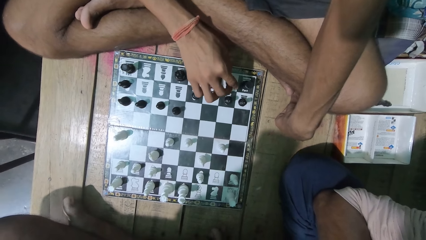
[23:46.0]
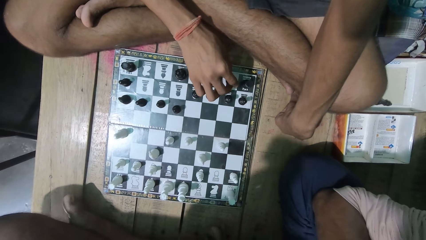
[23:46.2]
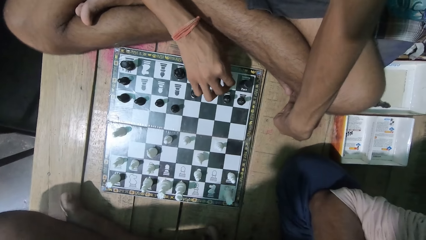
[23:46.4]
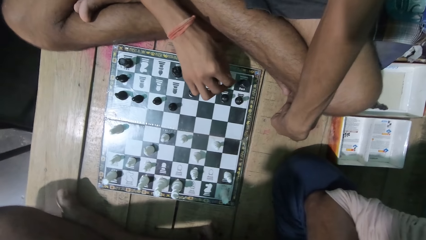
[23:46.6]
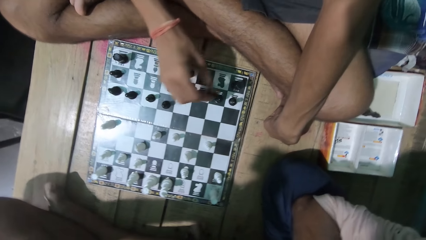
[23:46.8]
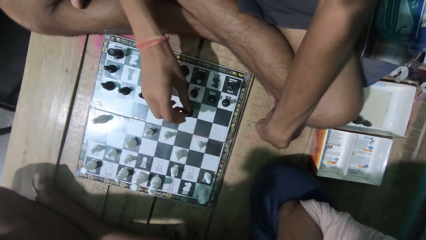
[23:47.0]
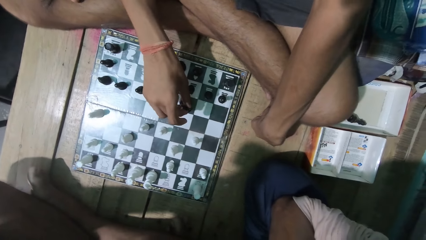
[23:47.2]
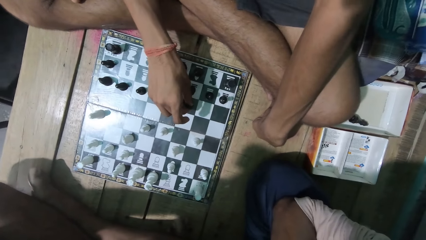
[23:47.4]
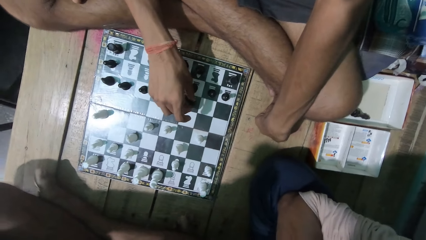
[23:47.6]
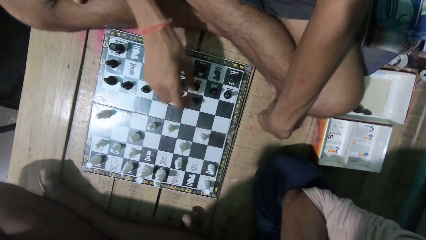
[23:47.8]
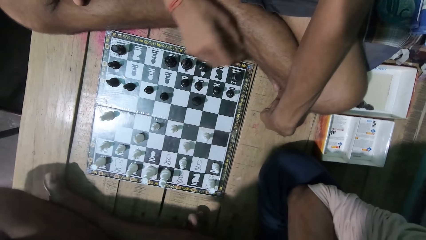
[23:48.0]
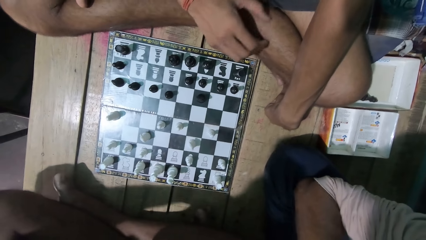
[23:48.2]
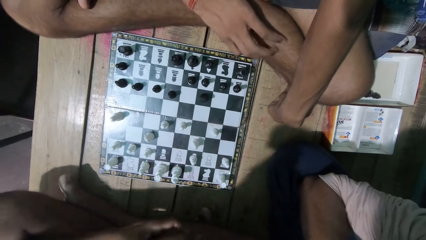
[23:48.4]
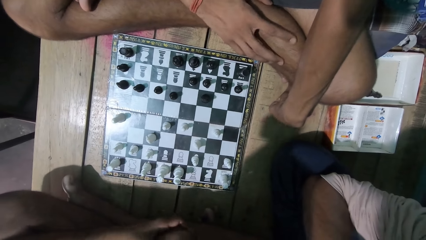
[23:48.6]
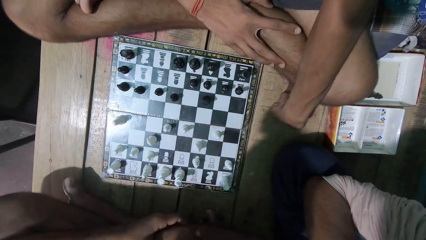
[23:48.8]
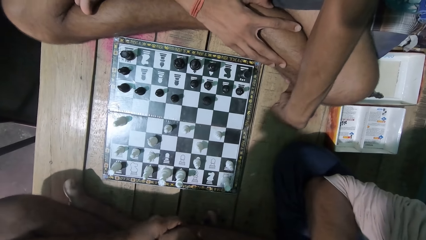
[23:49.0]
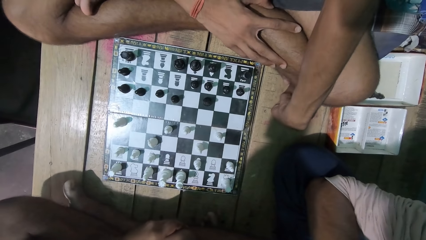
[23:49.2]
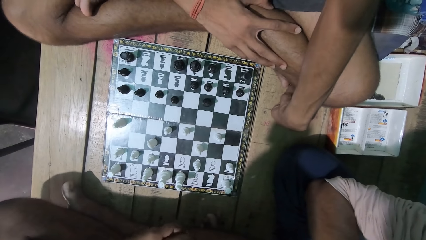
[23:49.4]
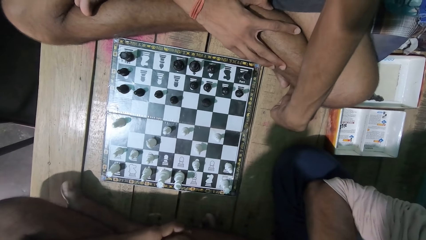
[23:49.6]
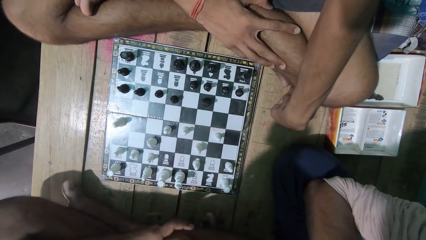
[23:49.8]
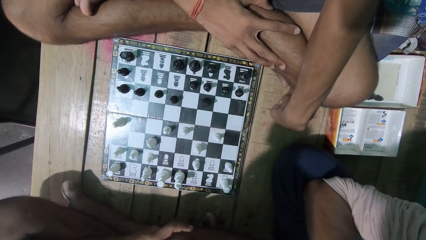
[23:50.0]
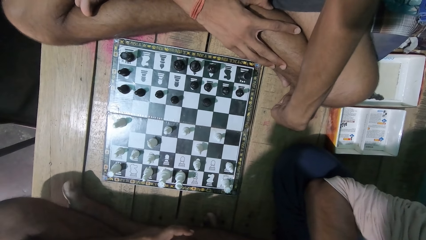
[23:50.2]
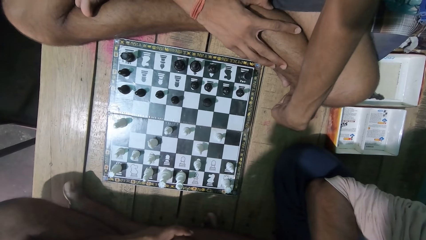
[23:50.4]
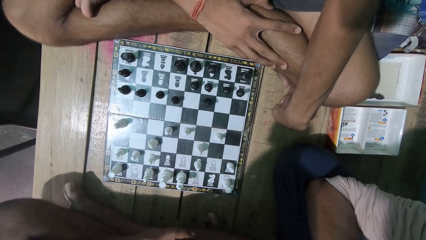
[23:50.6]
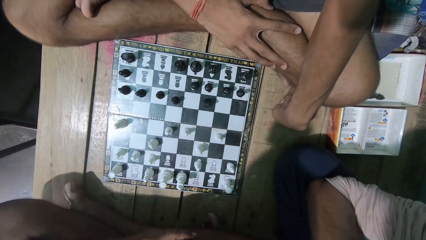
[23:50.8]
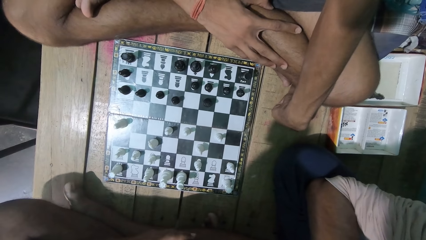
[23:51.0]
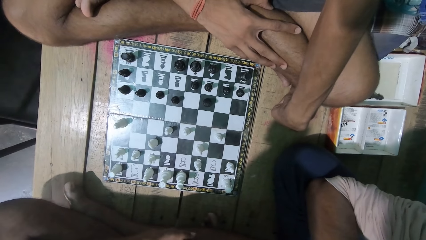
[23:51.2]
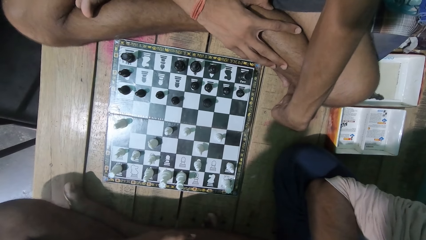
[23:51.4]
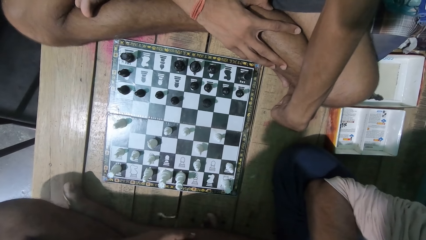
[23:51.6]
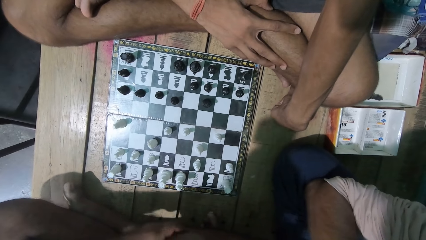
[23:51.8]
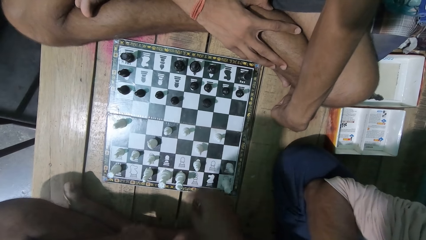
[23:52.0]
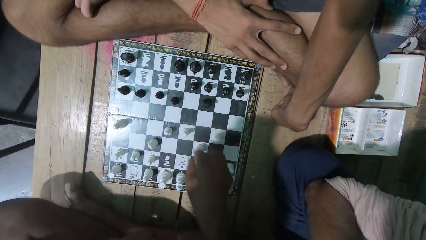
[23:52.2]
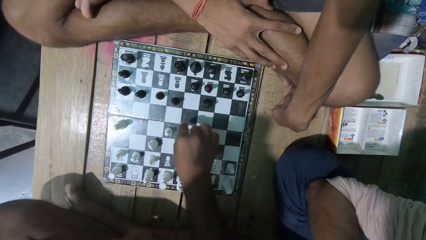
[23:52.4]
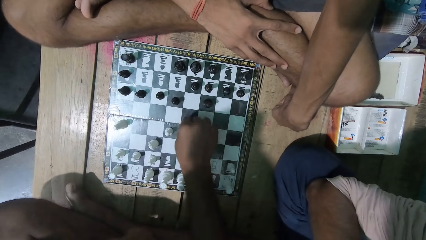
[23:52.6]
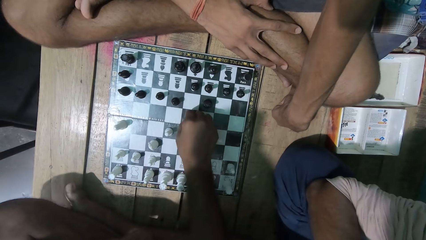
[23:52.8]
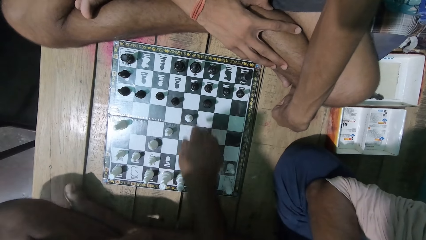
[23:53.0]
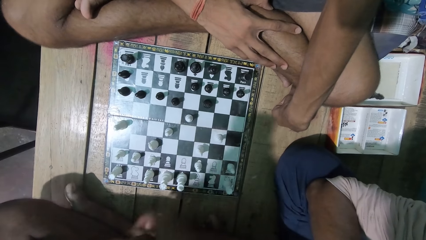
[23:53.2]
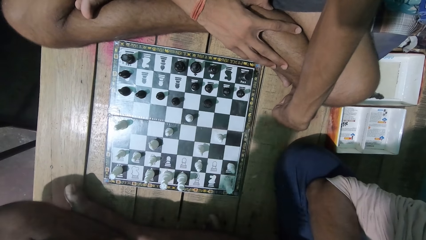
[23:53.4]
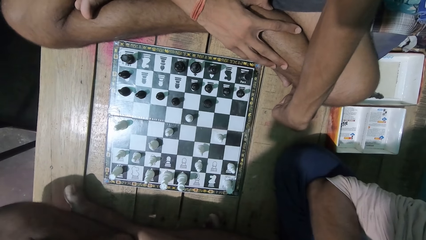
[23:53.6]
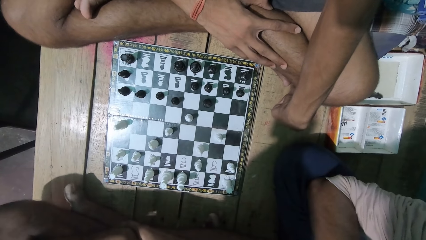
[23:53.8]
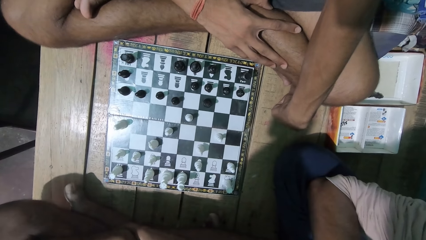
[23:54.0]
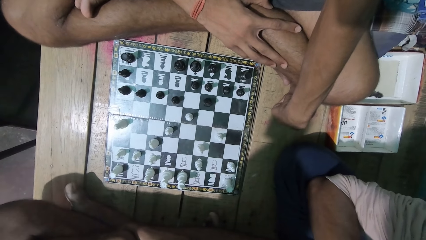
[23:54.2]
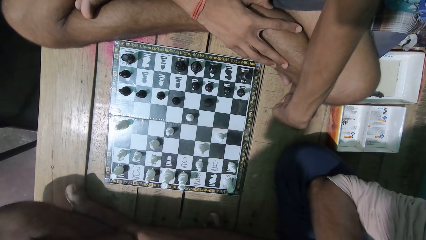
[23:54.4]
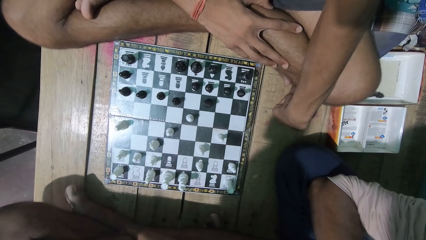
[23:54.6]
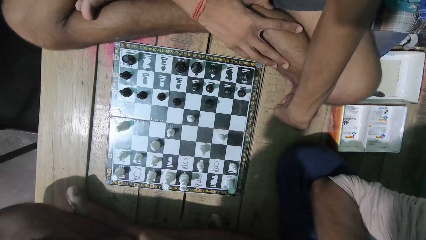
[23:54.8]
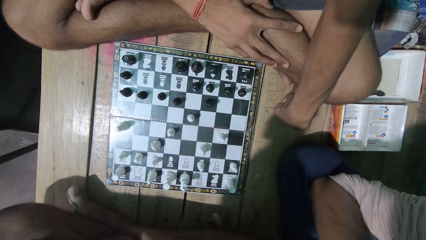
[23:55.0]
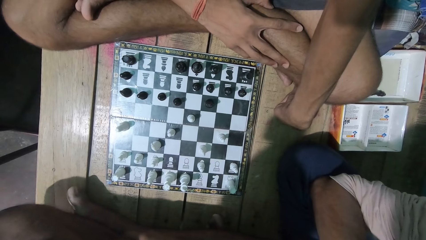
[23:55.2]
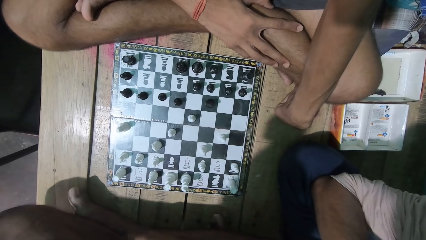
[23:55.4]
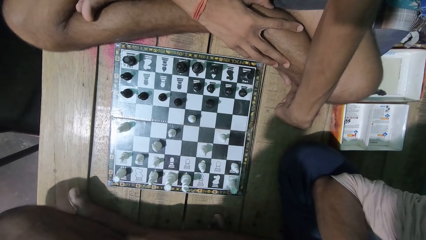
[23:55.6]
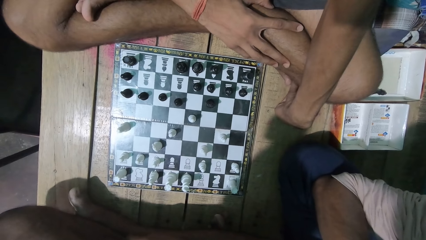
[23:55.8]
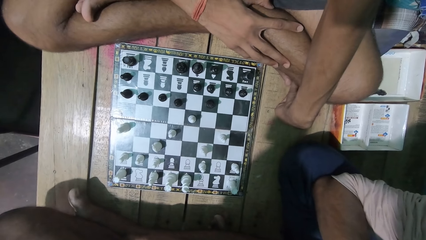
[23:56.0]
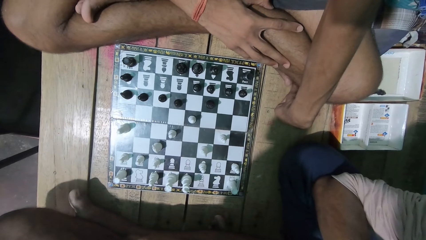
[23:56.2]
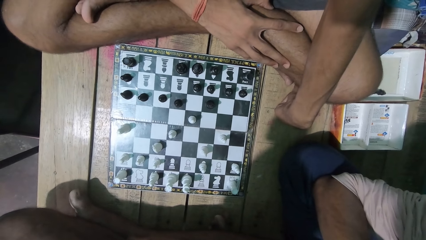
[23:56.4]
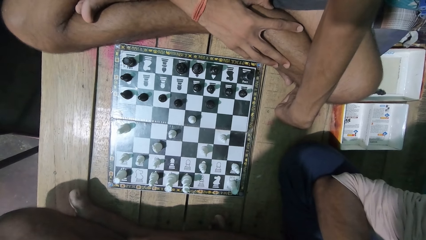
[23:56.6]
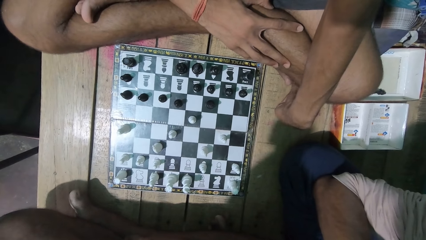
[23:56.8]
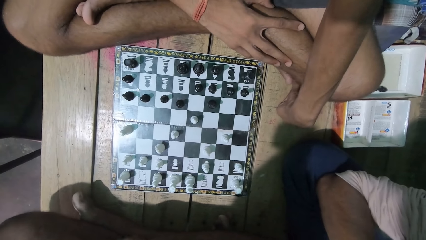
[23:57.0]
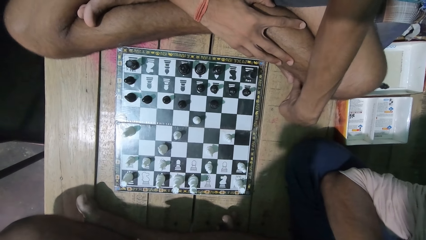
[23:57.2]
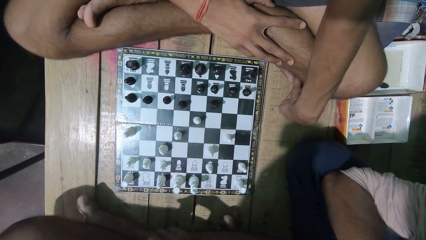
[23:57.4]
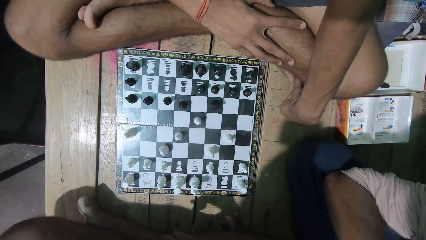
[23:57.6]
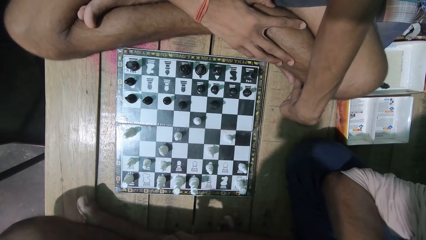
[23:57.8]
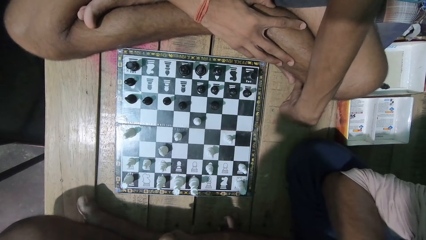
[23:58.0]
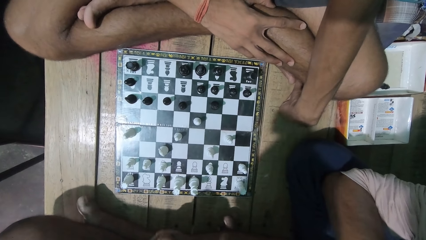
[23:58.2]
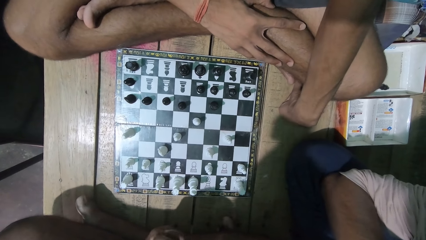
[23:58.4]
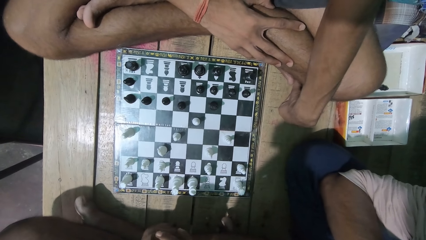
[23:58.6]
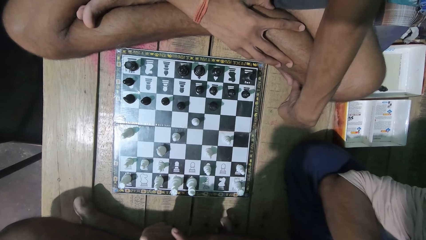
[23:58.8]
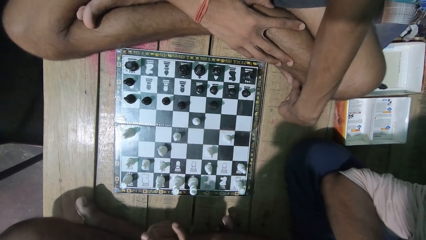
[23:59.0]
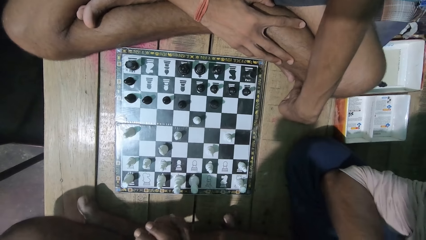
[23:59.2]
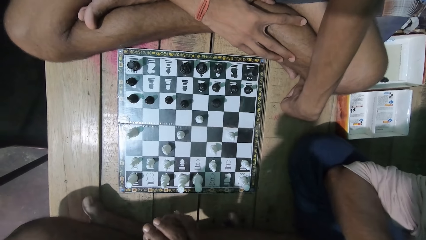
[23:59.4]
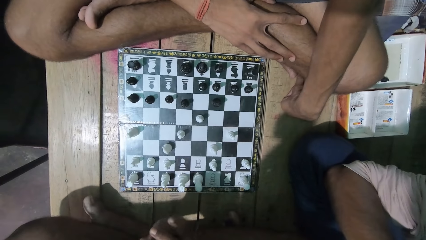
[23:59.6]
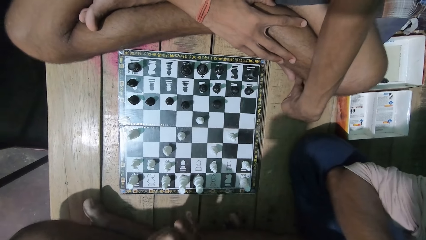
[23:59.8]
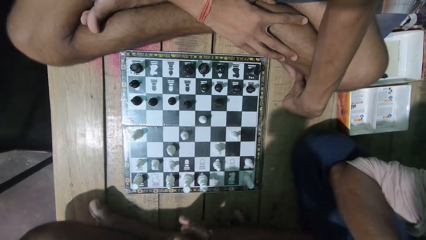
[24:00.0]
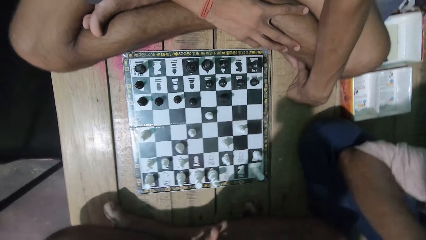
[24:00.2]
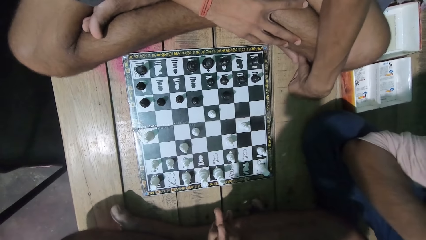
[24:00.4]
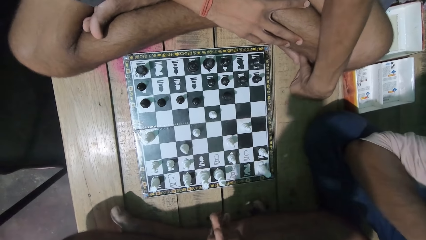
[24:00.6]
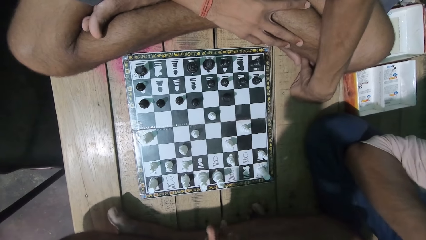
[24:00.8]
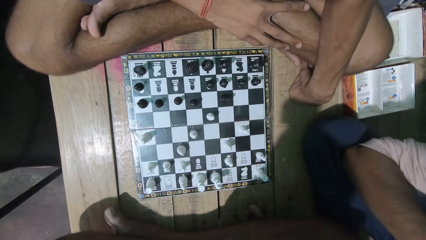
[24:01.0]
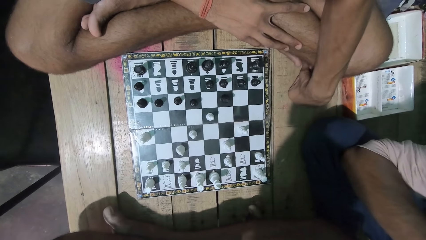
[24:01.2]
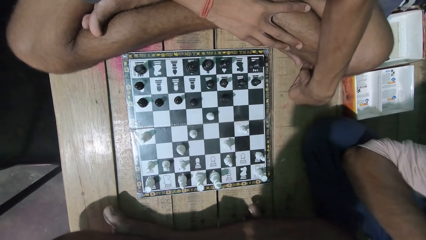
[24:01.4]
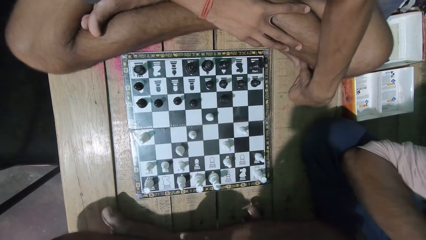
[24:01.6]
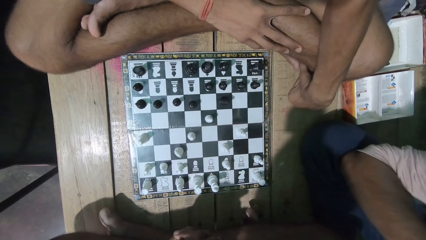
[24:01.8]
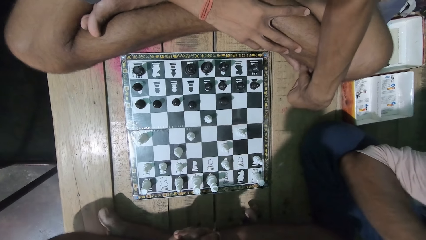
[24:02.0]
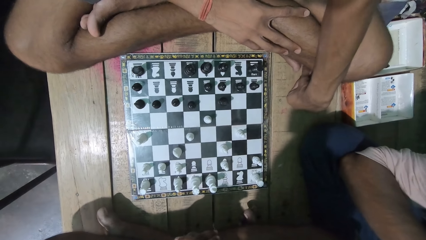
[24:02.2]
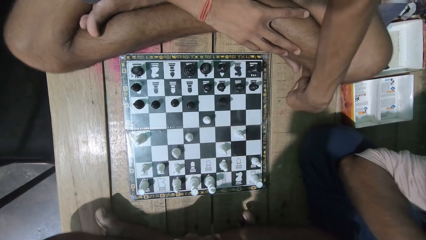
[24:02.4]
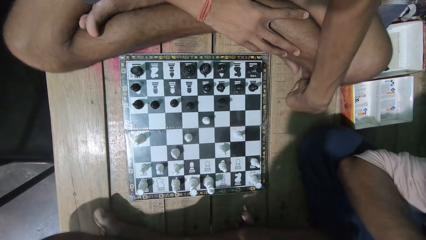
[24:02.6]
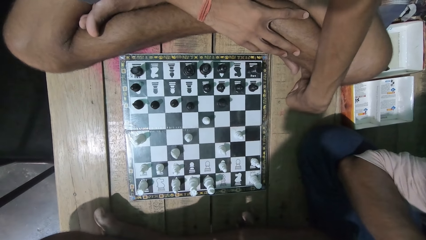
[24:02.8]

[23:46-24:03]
The camera wearer plays the chess game. They look at the chess game with a man. The man plays the chess game. The camera wearer looks at the chess game with the man.
